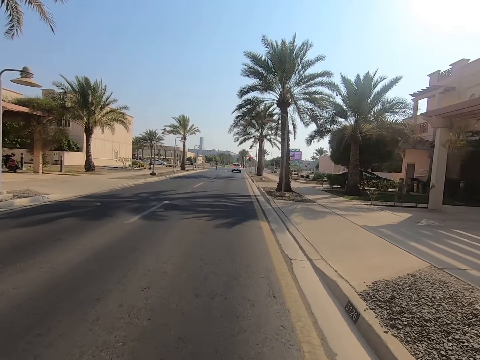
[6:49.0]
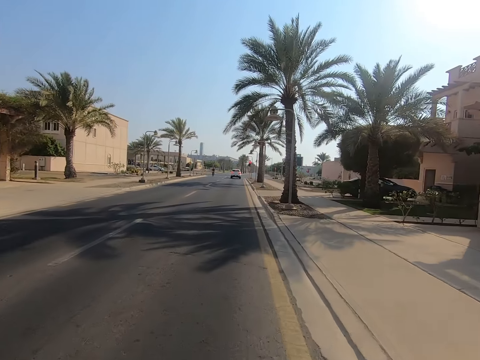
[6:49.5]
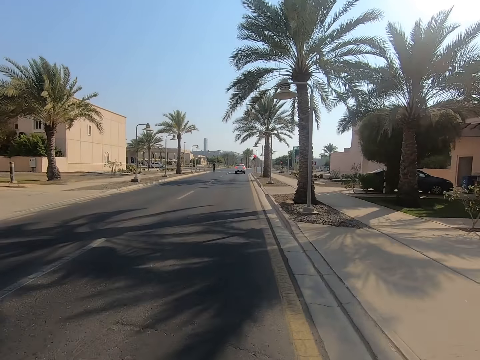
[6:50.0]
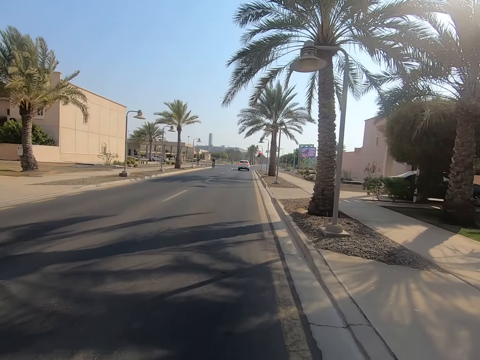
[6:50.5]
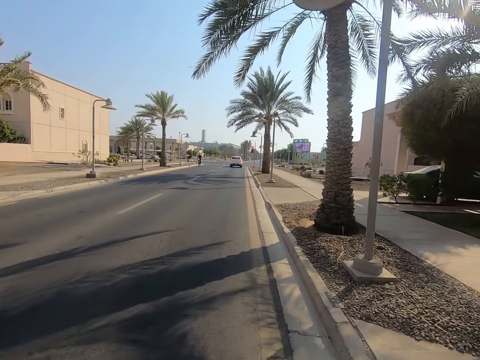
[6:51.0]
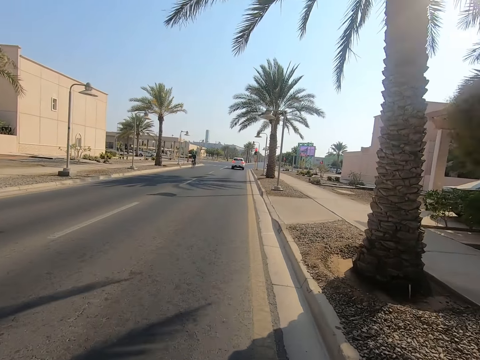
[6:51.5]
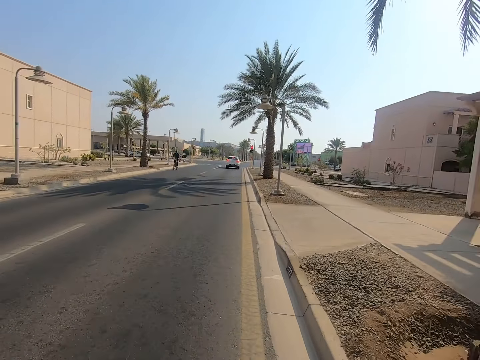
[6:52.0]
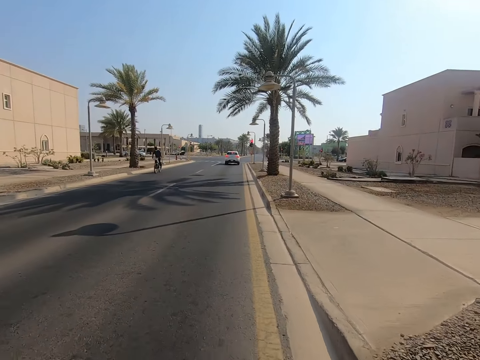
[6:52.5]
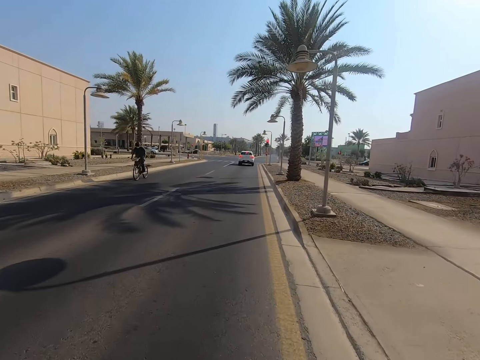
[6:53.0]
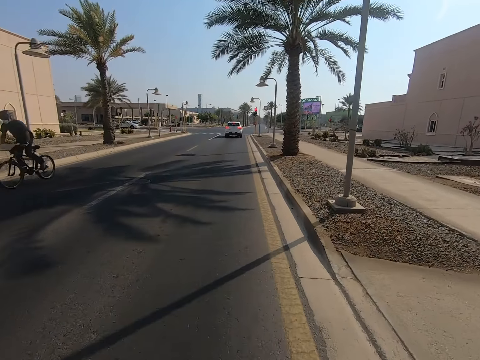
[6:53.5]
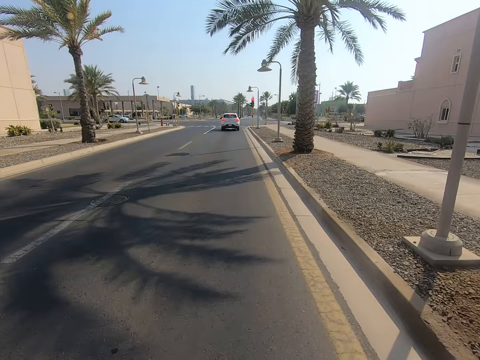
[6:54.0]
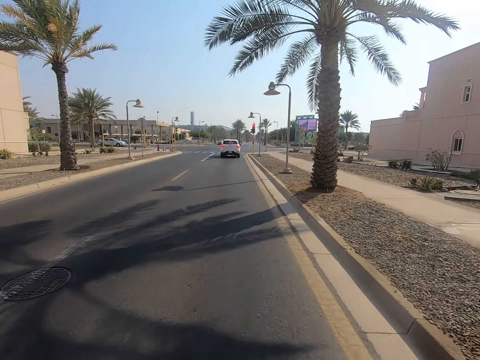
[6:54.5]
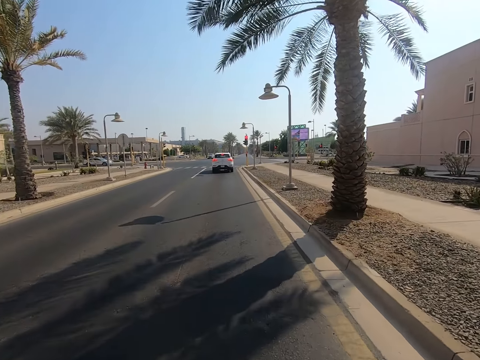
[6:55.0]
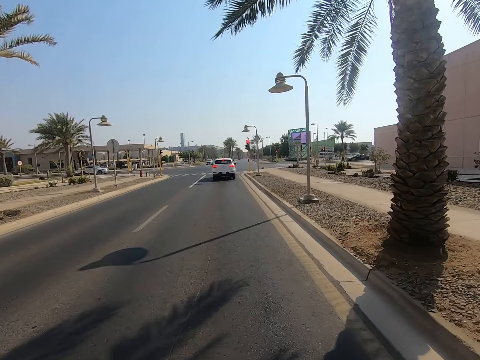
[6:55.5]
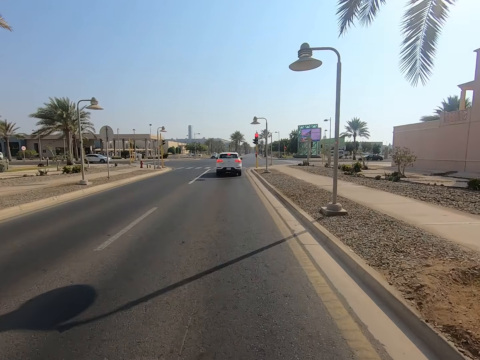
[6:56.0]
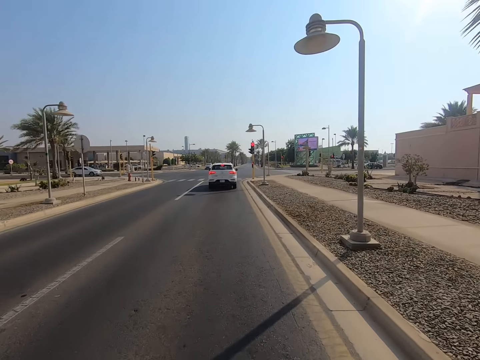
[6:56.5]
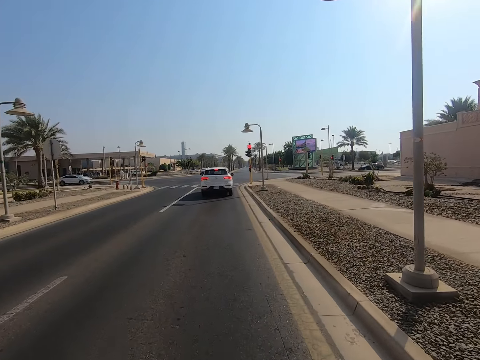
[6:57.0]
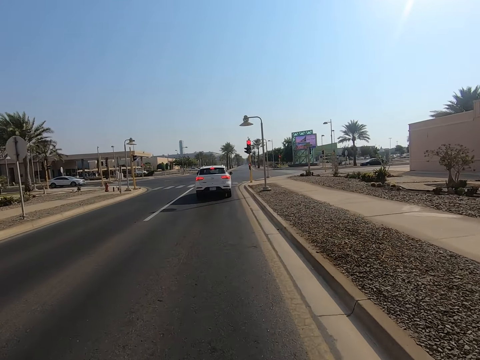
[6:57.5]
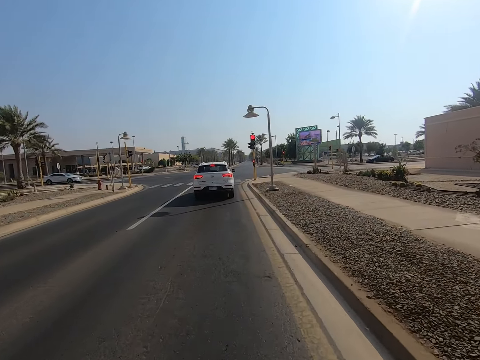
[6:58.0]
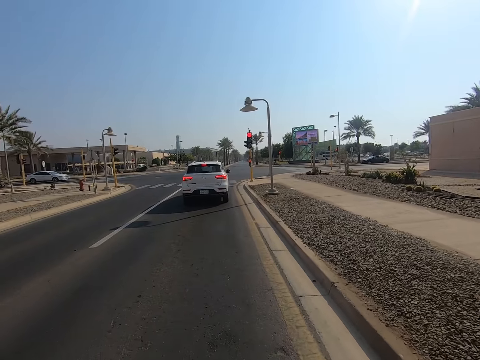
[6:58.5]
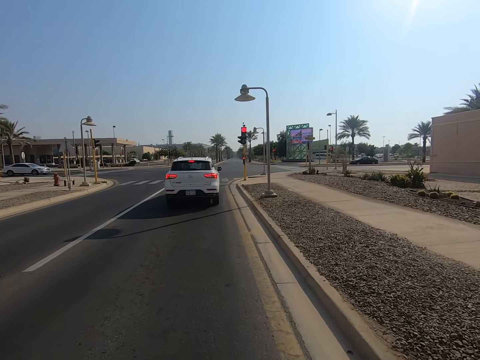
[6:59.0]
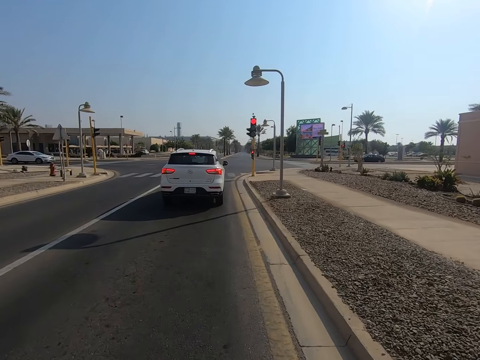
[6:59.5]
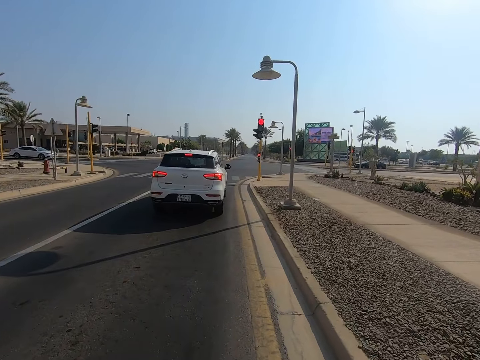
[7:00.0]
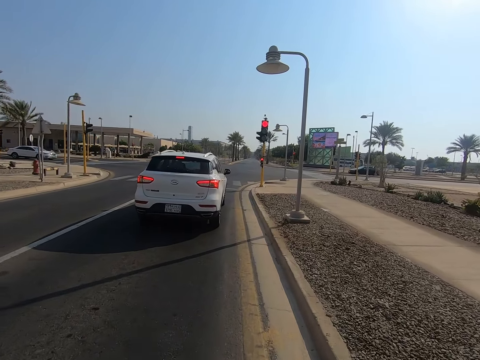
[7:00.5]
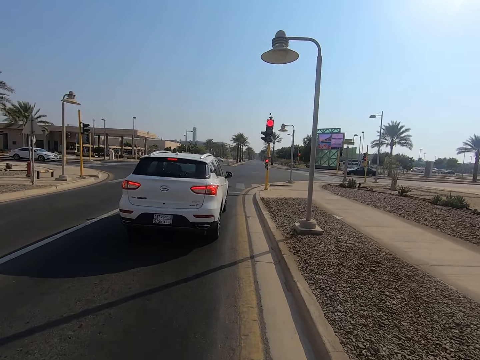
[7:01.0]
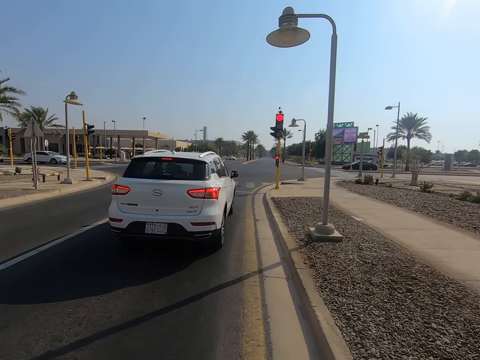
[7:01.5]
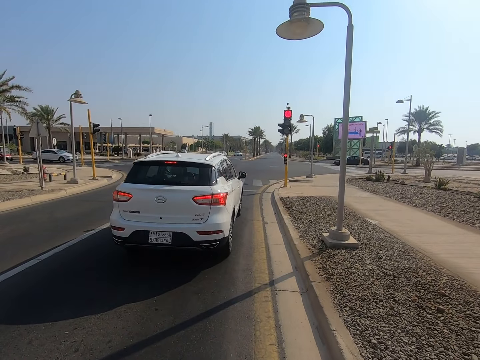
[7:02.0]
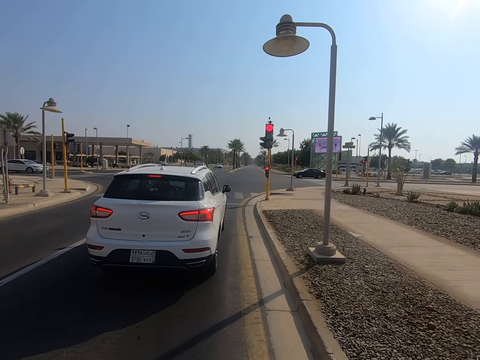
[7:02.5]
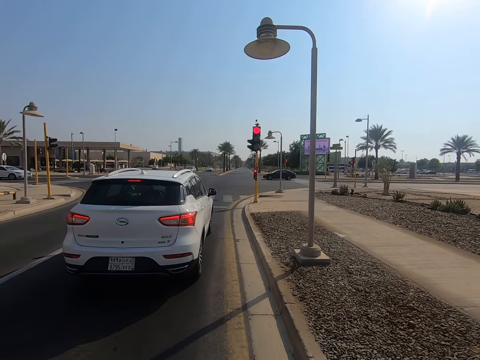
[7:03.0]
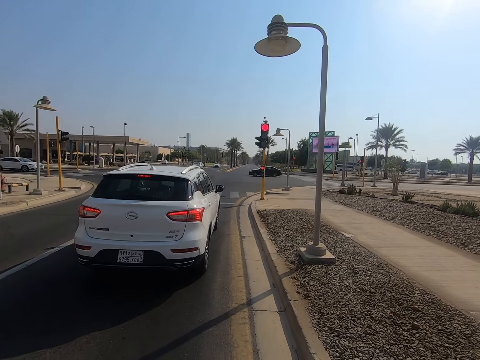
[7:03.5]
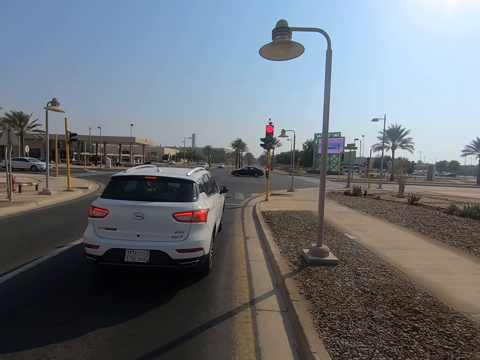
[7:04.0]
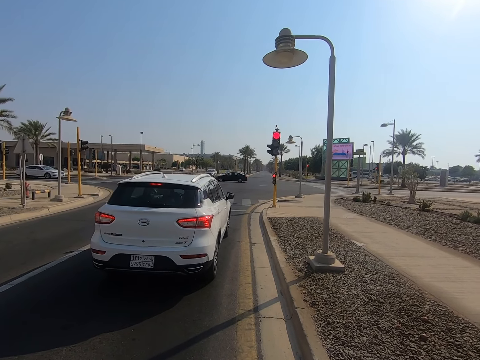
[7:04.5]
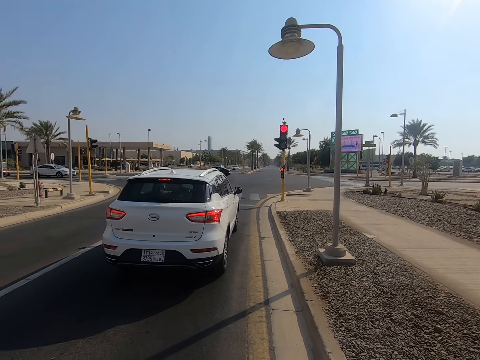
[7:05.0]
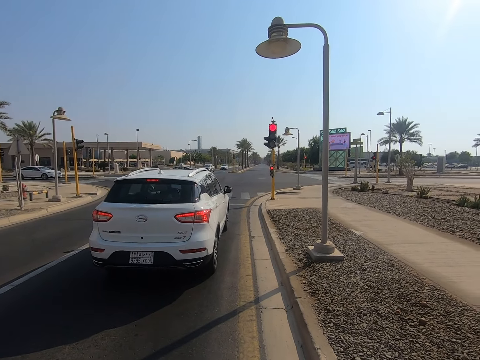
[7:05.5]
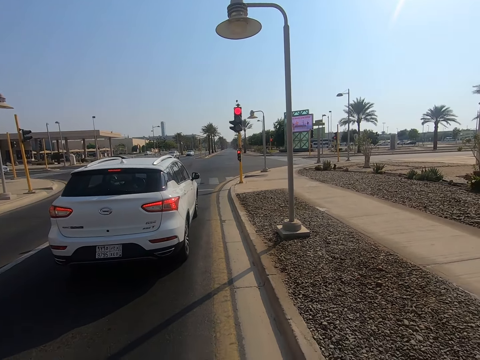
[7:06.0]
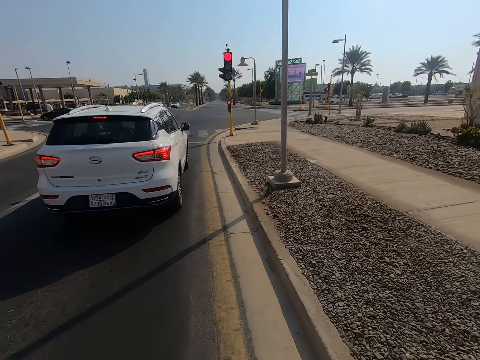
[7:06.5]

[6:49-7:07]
The camera wearer stops the bicycle.

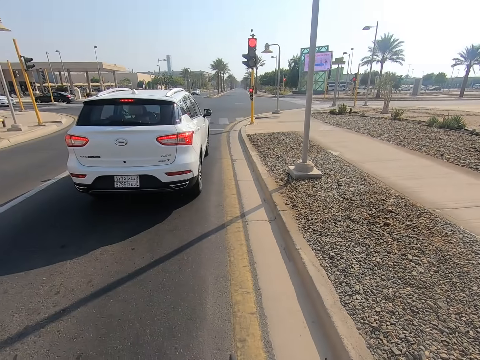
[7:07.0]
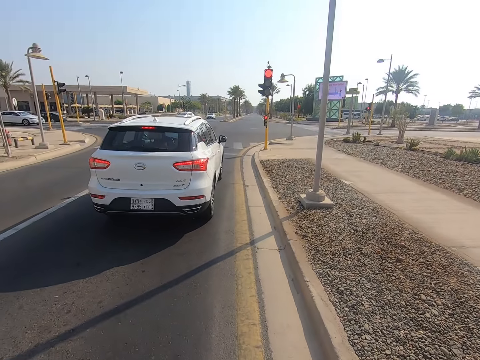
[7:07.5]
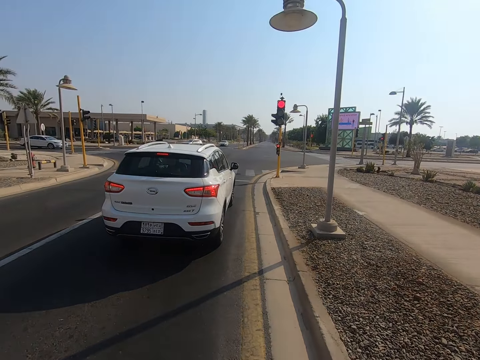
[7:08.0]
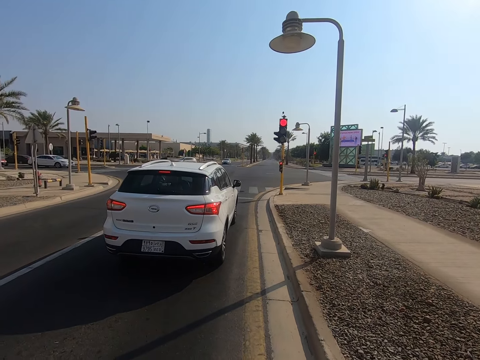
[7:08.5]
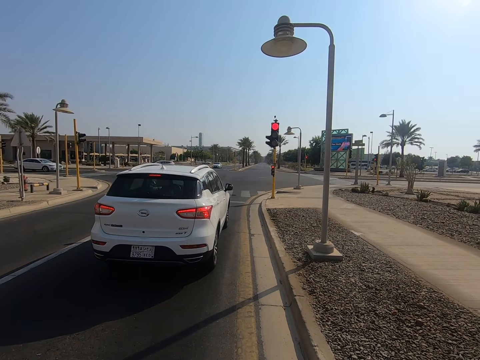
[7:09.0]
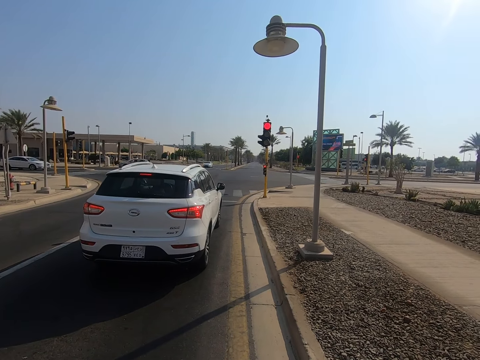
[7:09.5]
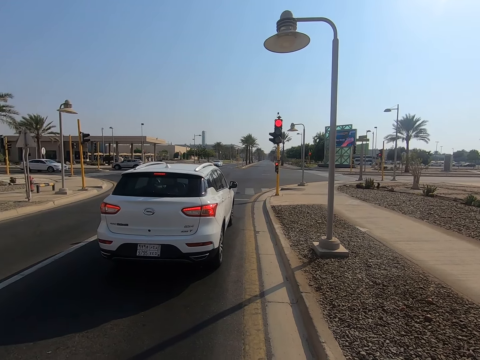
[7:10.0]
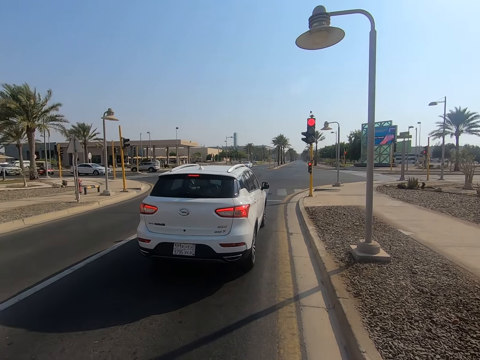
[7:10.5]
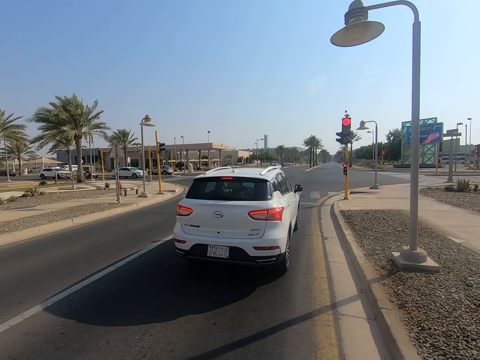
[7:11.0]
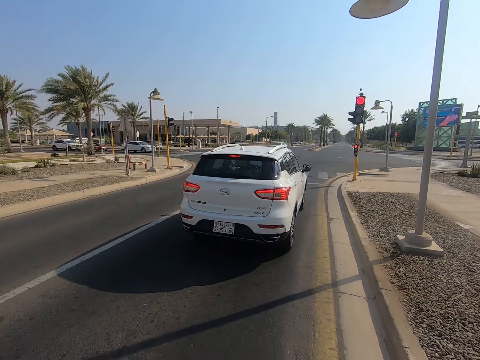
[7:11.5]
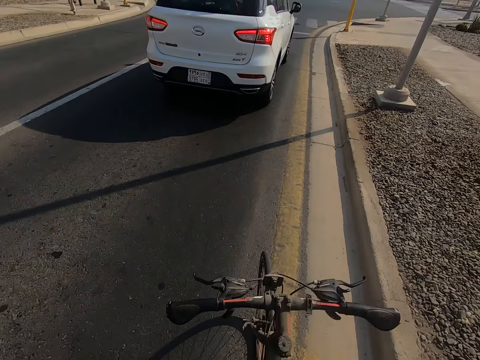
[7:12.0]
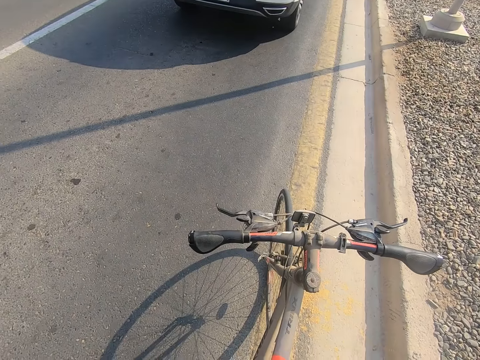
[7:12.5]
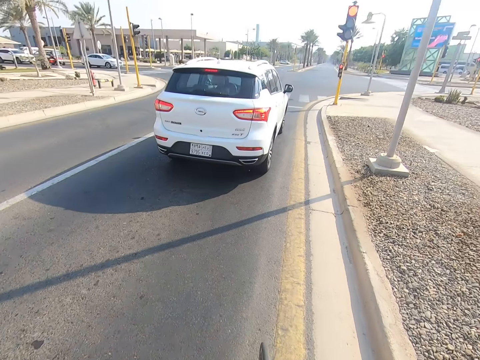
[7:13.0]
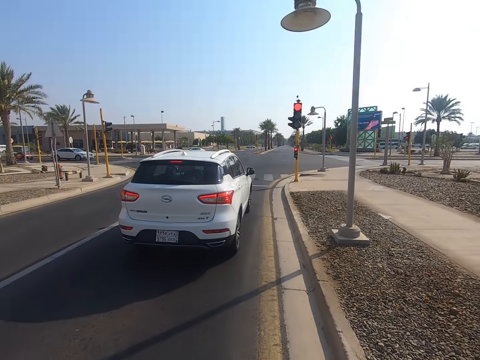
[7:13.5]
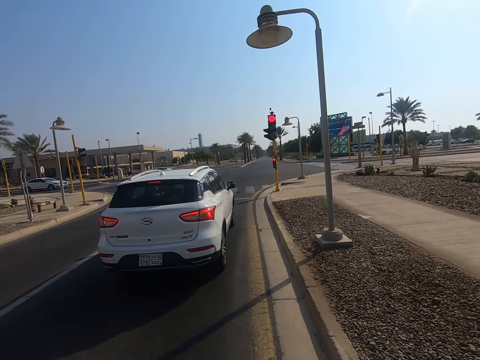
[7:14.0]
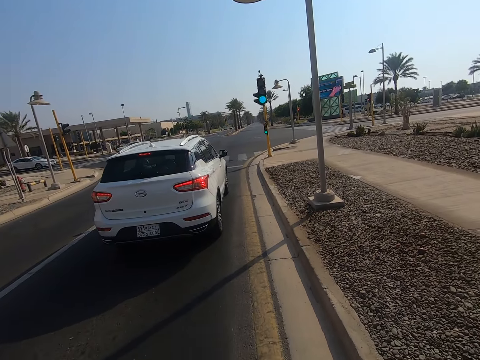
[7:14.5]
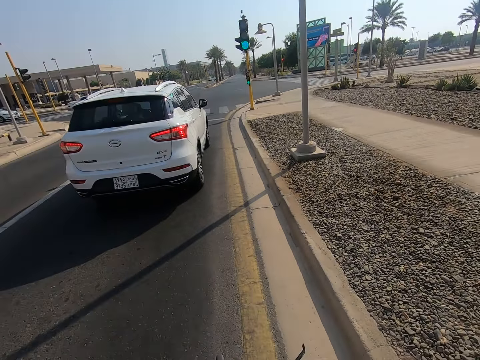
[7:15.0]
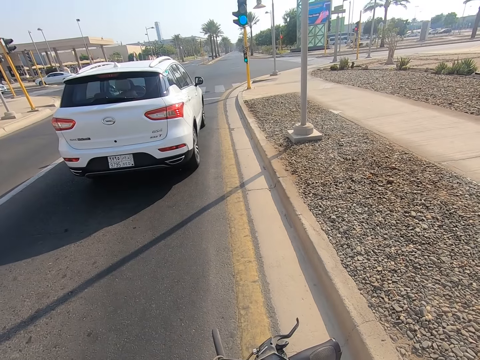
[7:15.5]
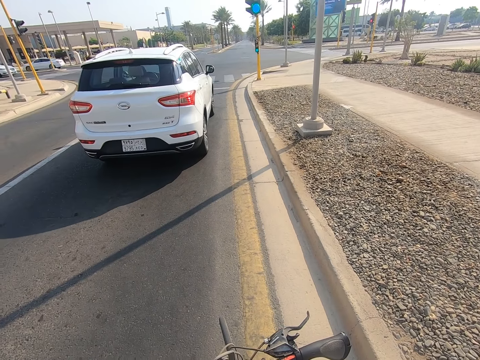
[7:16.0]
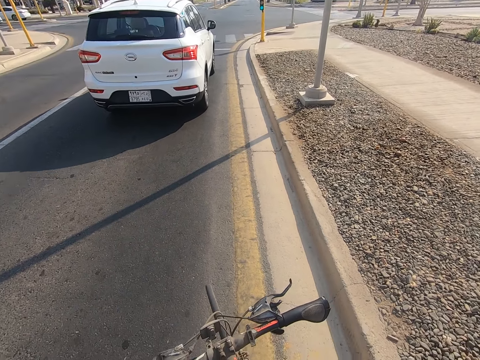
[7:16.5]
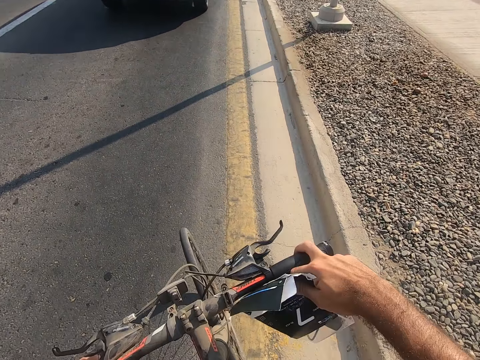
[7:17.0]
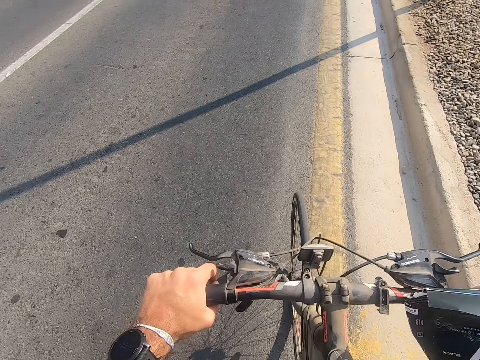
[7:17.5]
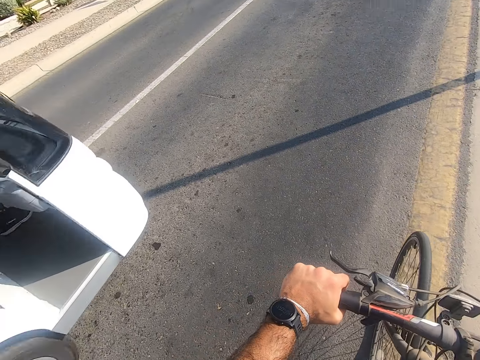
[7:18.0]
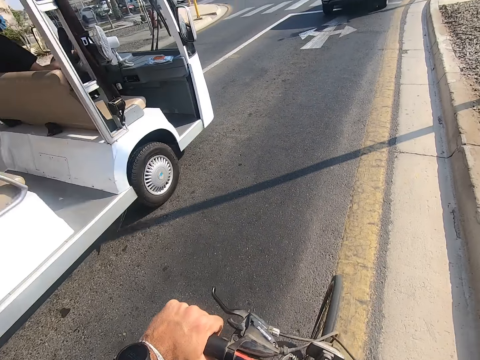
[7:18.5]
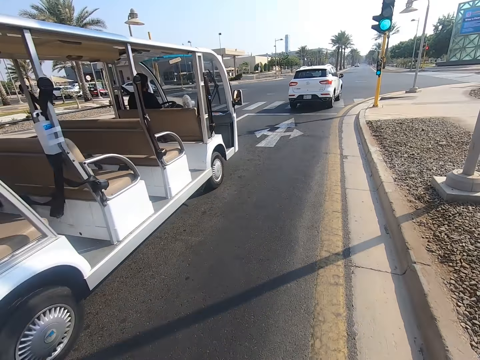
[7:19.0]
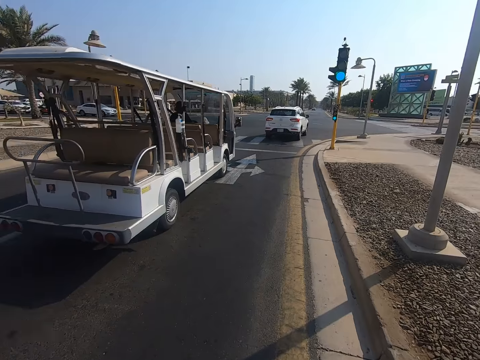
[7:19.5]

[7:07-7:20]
The camera wearer stops with the bicycle on a traffic jam. They hold the steering wheel of the bicycle.
